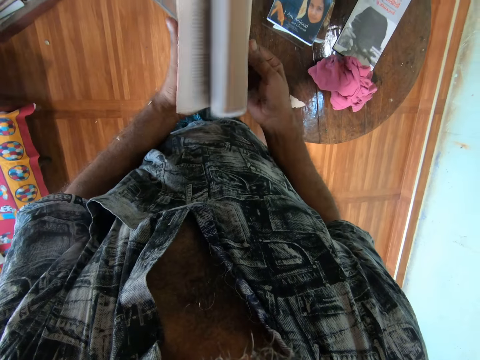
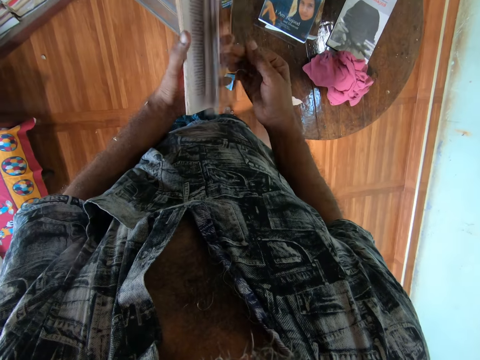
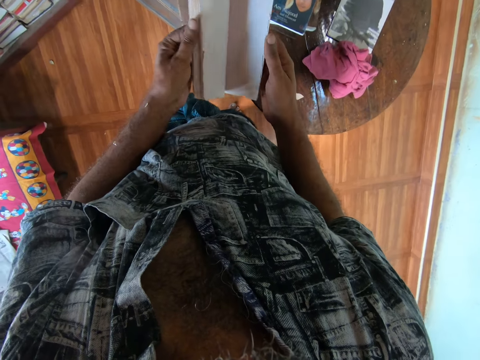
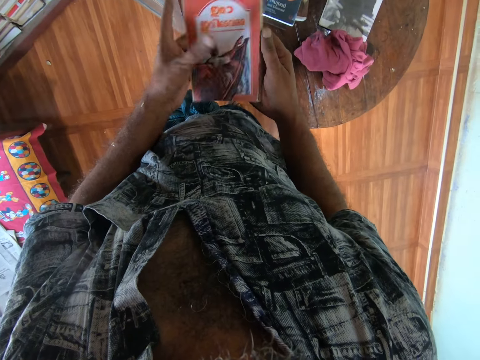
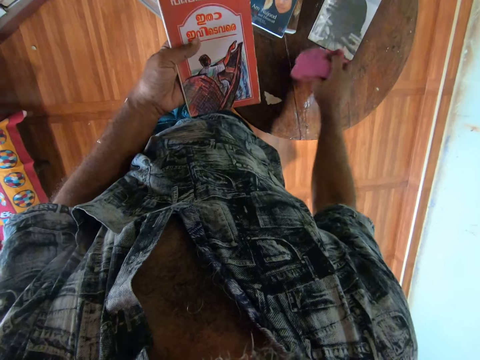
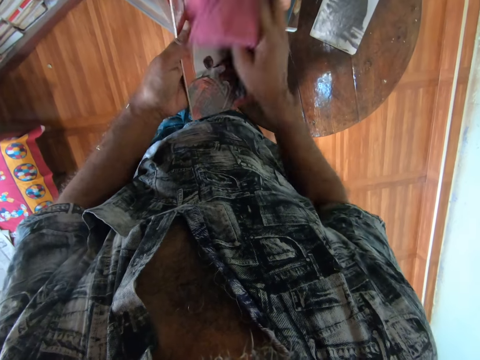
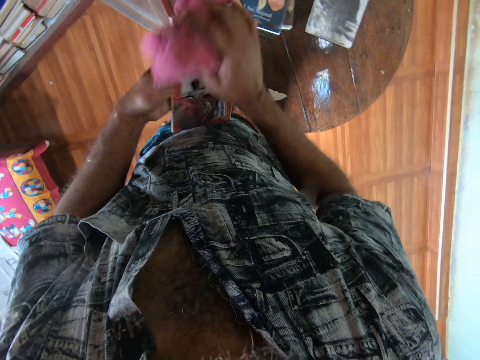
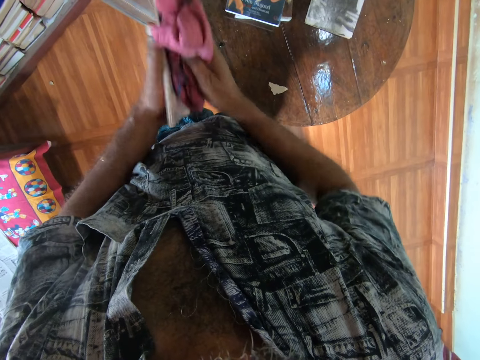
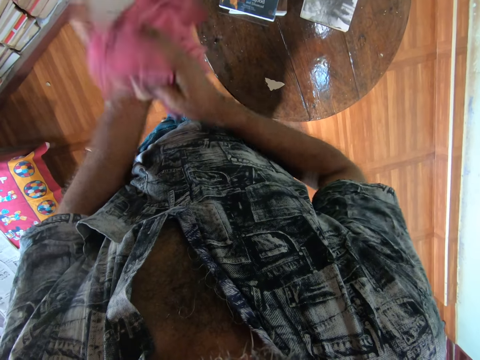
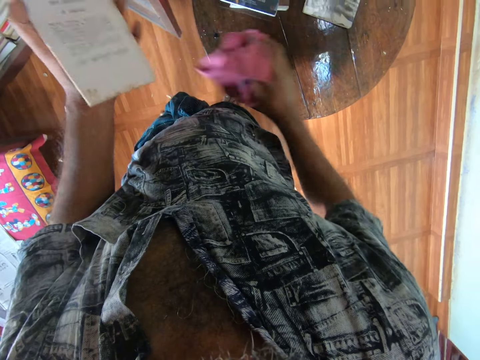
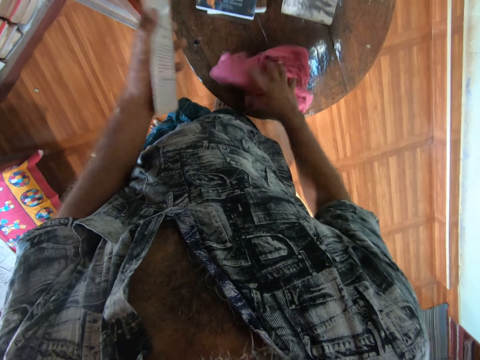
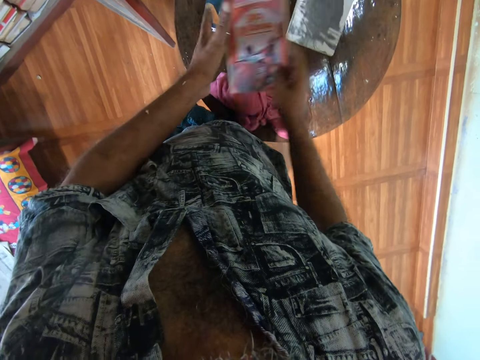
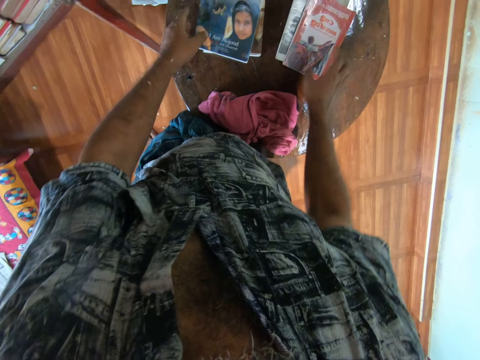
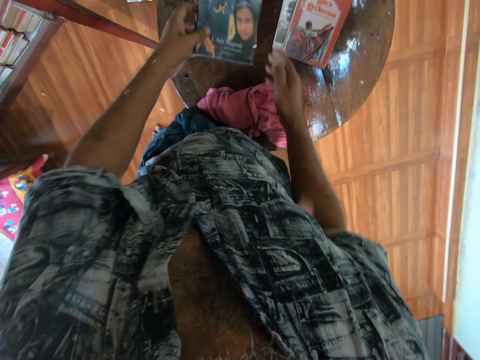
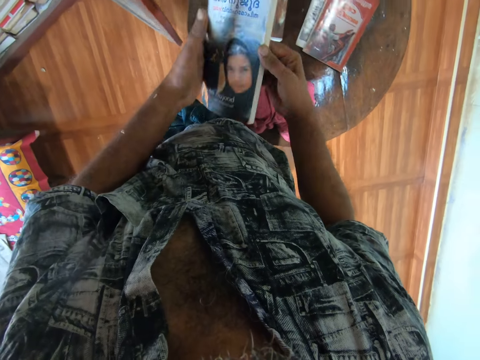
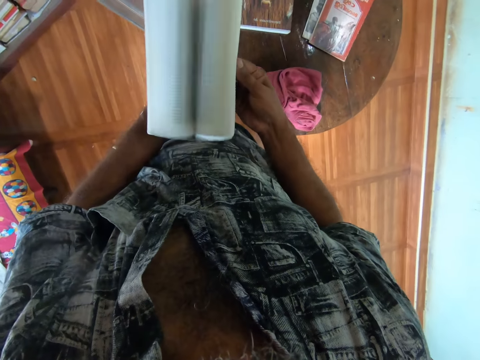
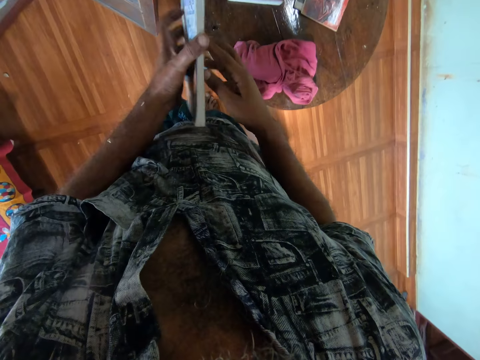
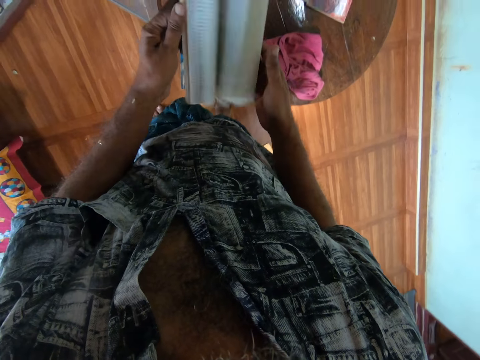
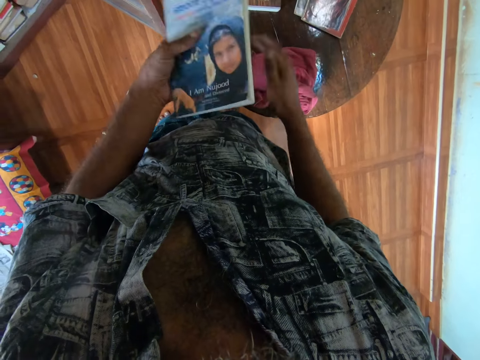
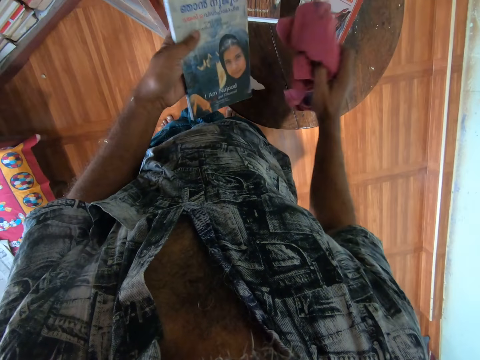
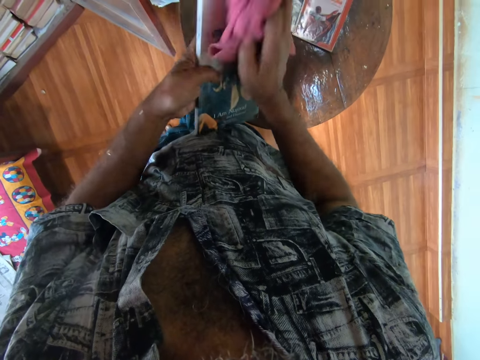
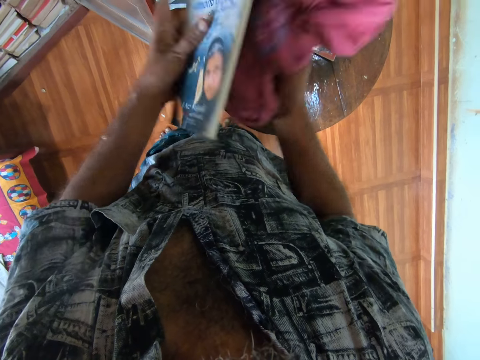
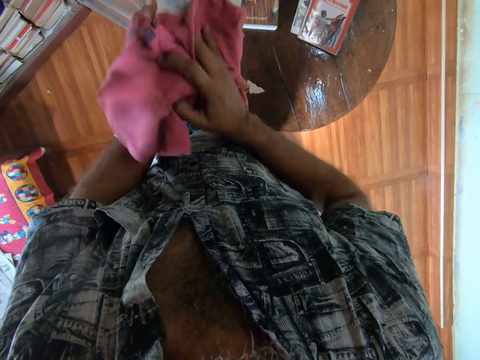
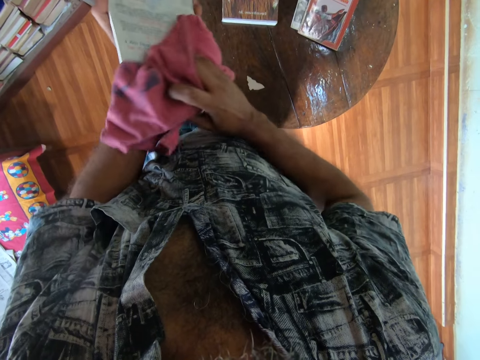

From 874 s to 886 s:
The camera wearer opens the book pages and peruses through the book. They pick up the cloth. They wipe the book. They put the cloth on the table. They put the book on the table. They pick up the book. They open the book pages and peruse through the book. They pick up the cloth. They wipe the book.

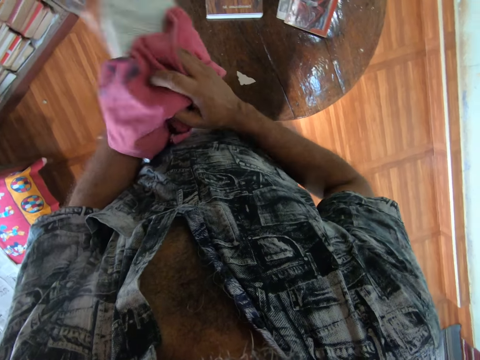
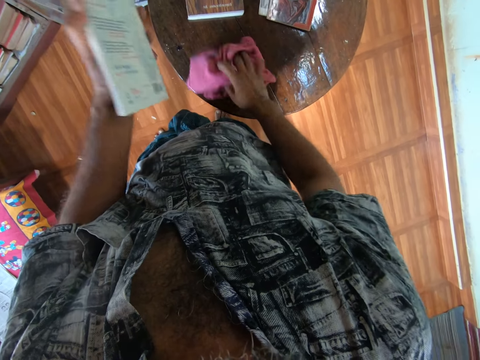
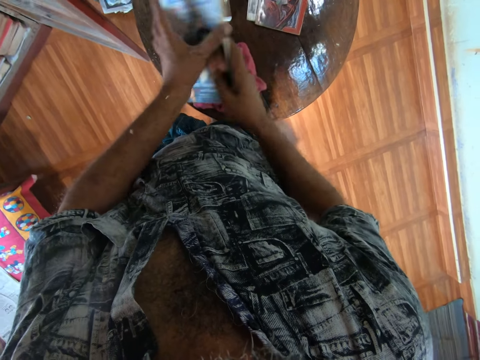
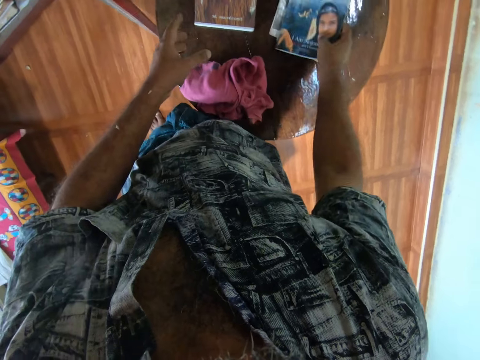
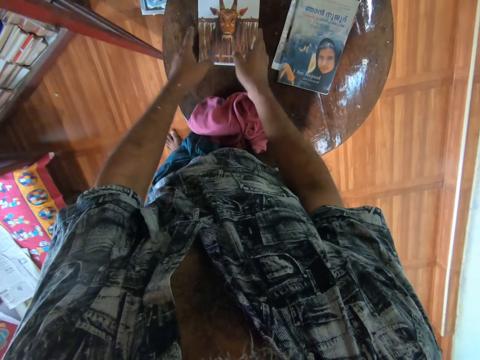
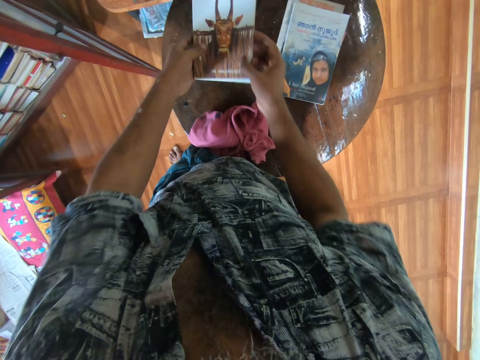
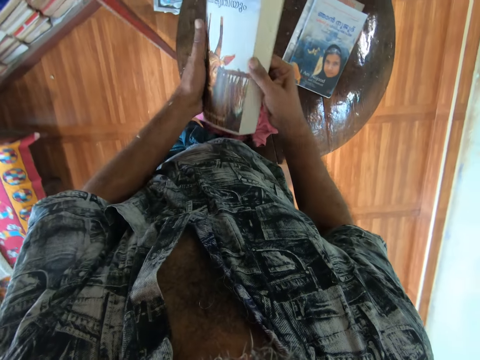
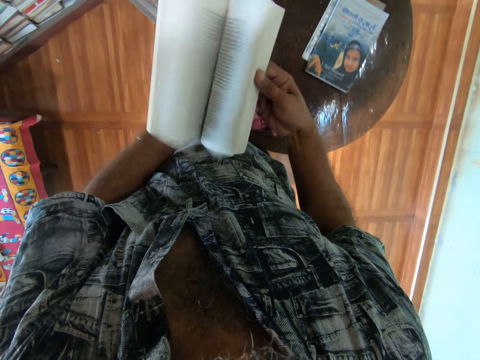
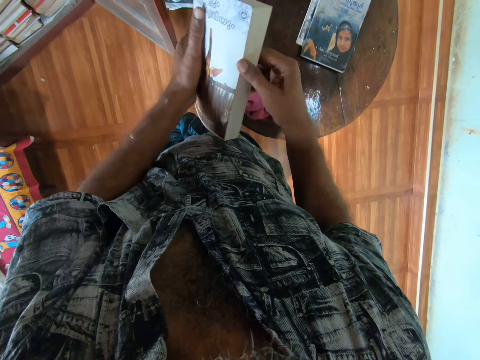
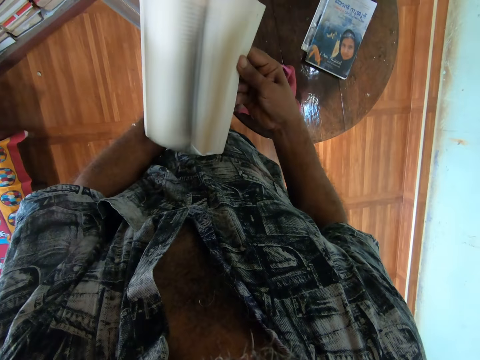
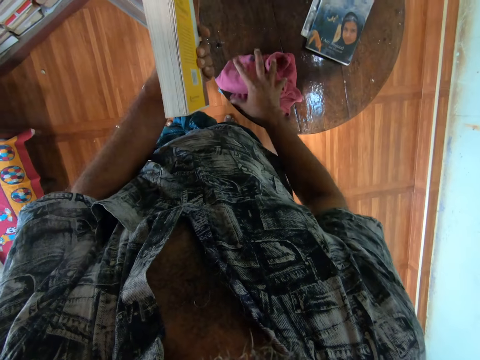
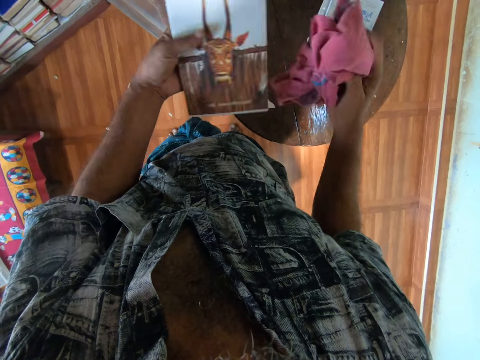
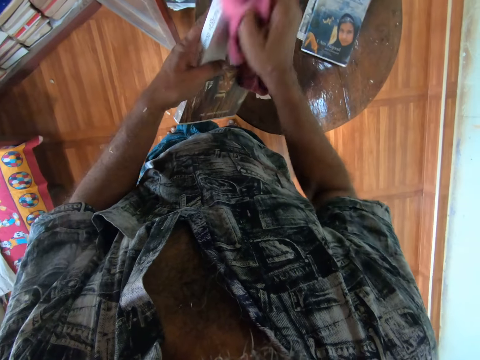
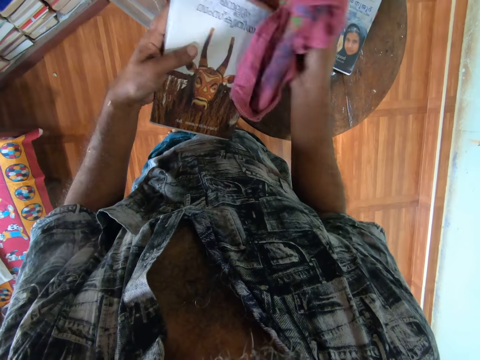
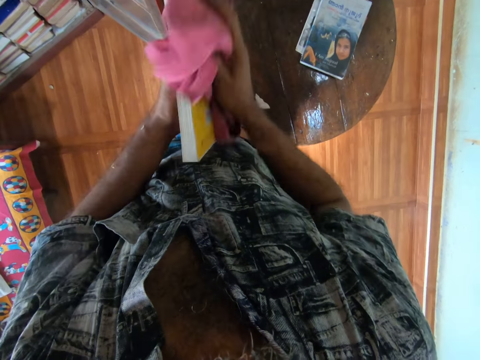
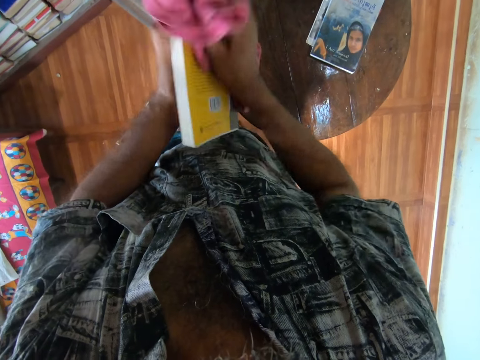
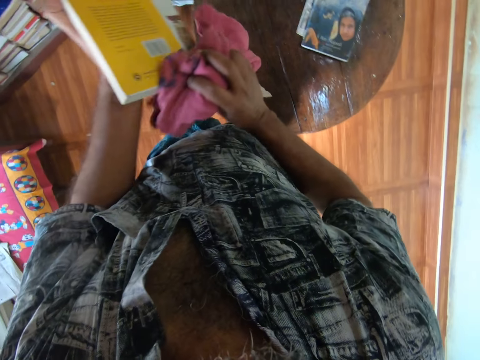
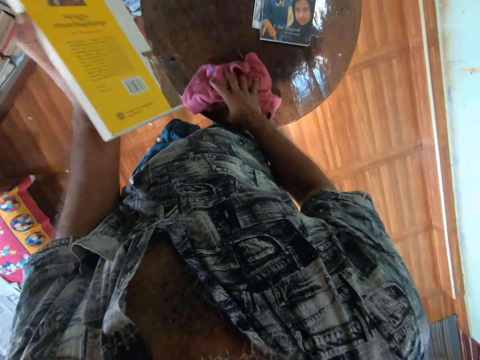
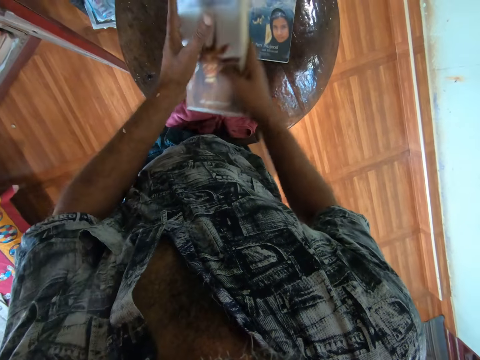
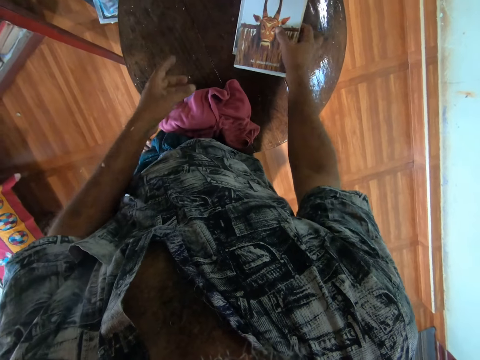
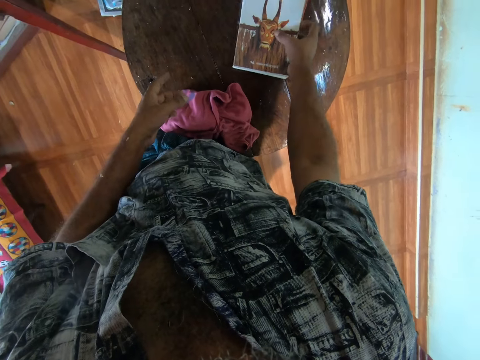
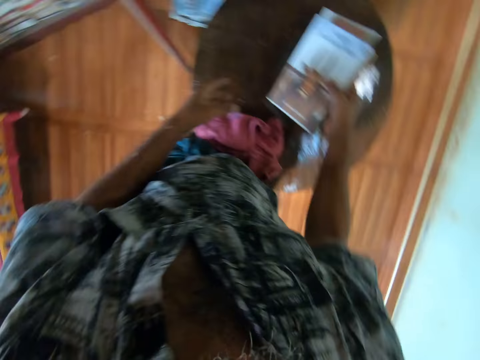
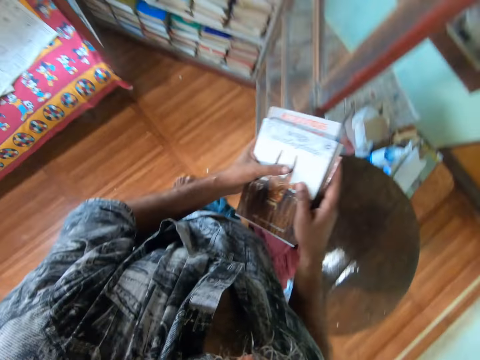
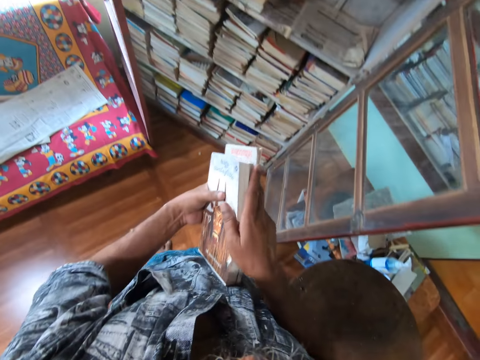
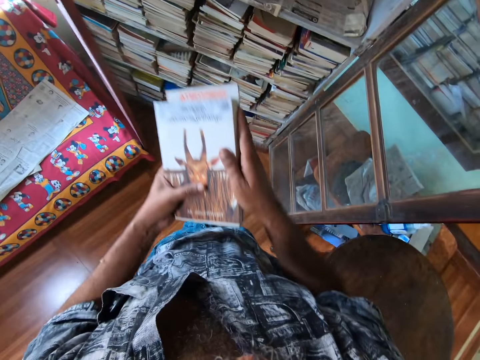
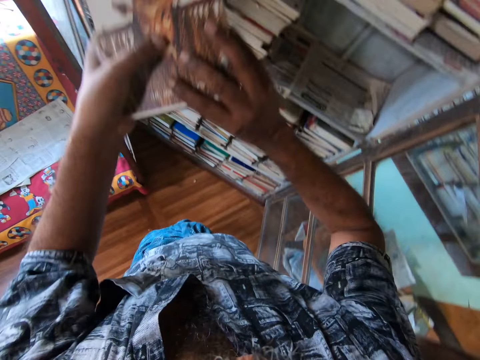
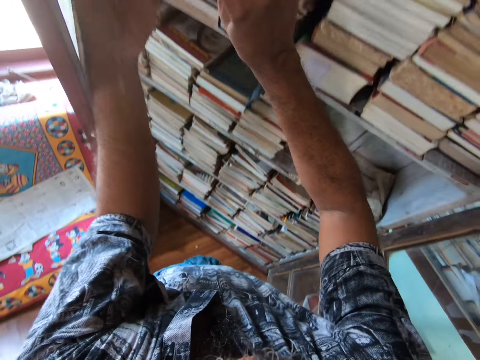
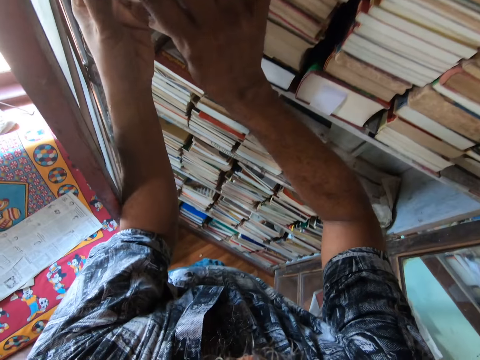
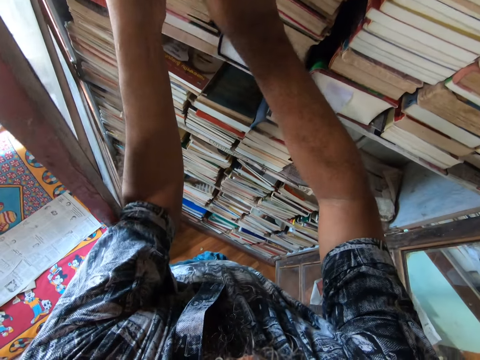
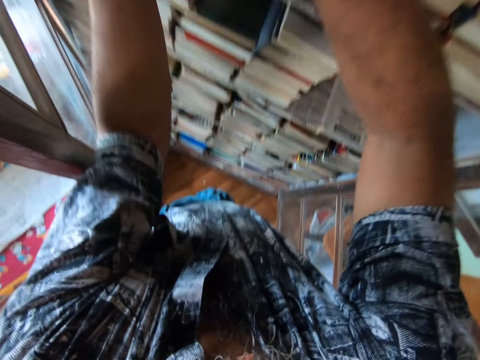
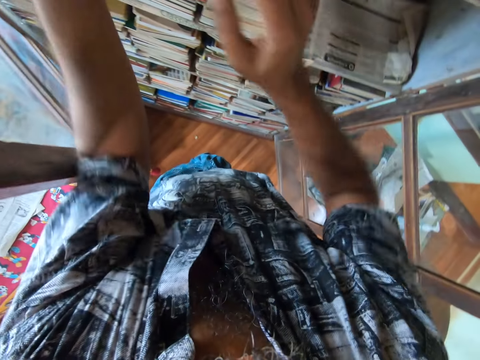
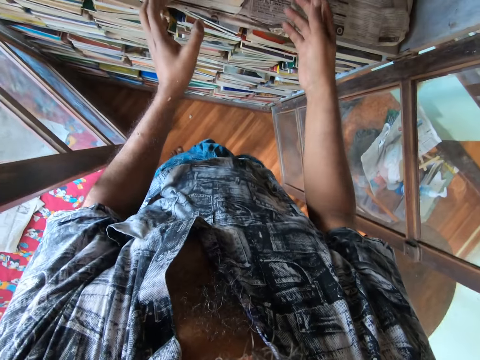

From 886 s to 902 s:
The camera wearer puts the cloth on the table. They put the book on the table. They pick up the book. They open the book pages and peruse through the book. They pick up the cloth. They wipe the book. They put the cloth on the table. They put the book on the table. They pick up the books on the table. They turn around. They put the books on a shelf.
